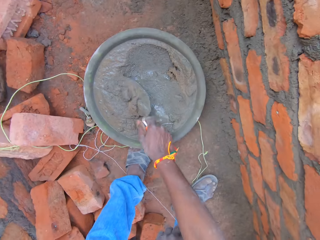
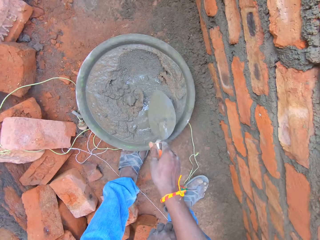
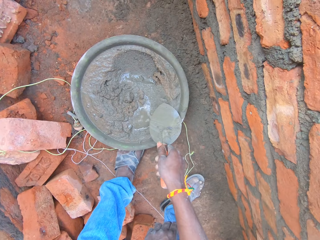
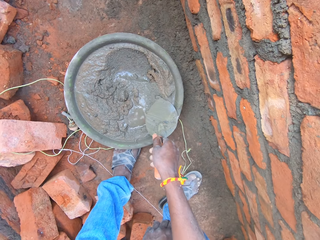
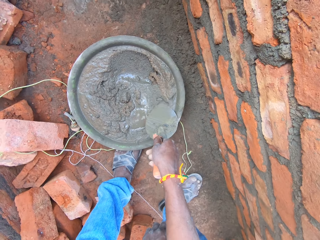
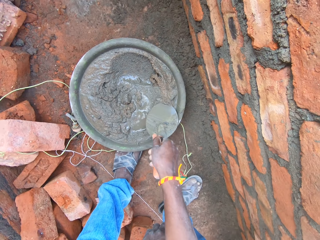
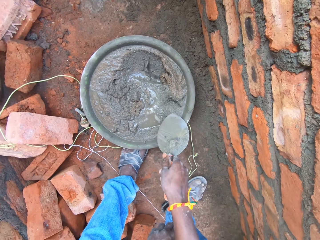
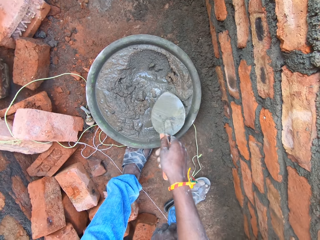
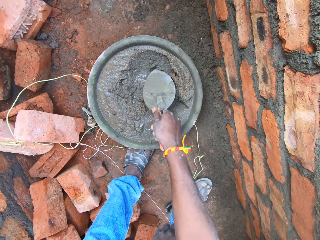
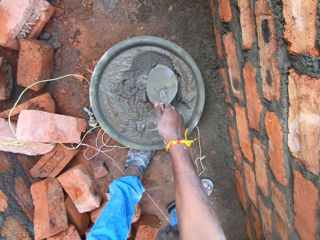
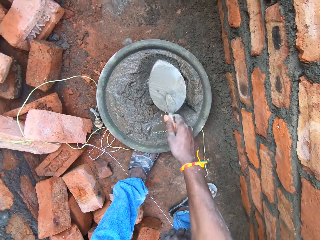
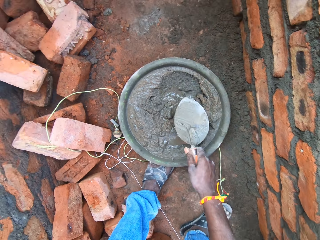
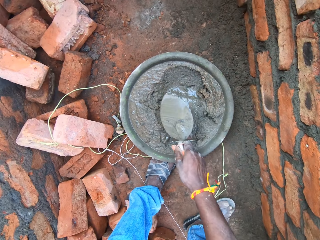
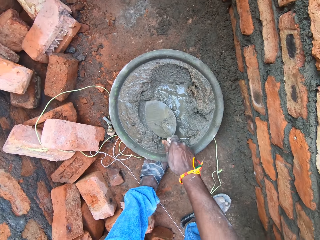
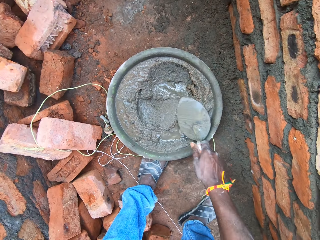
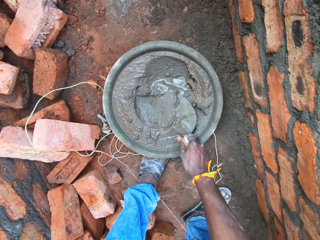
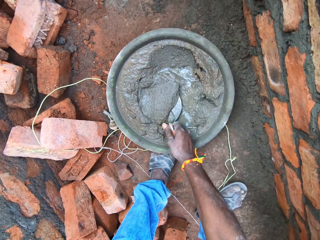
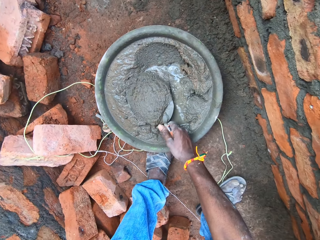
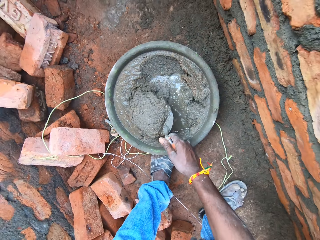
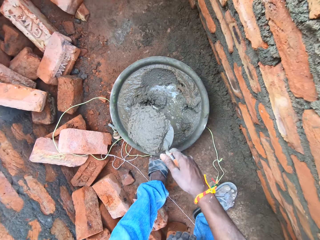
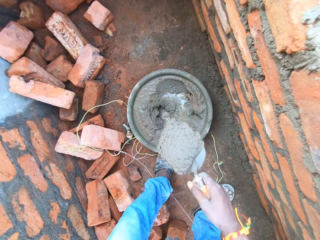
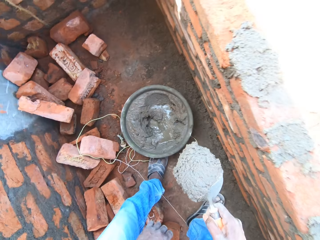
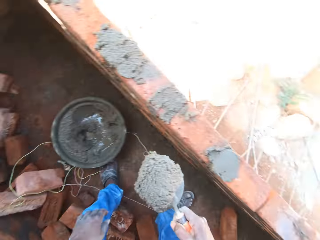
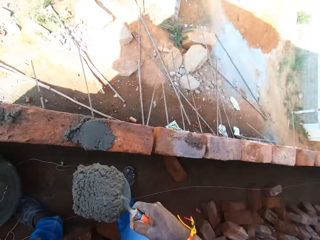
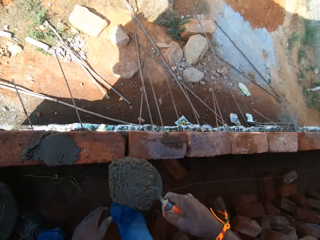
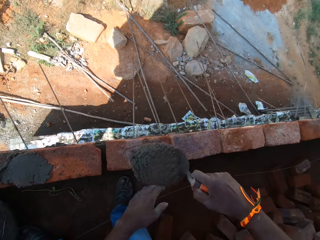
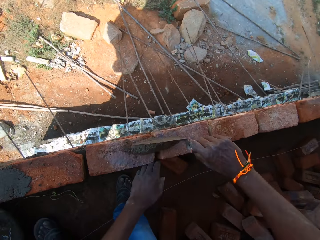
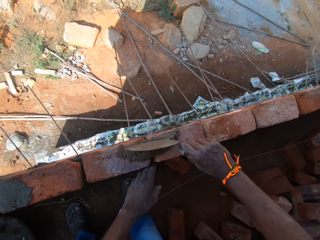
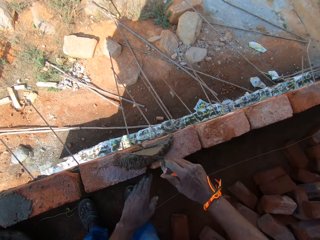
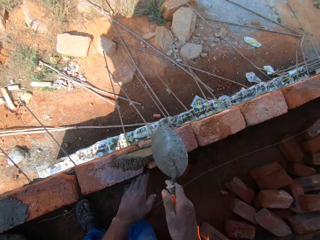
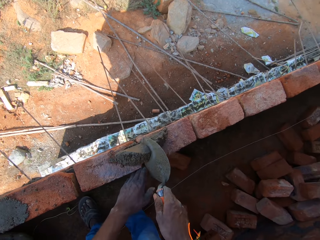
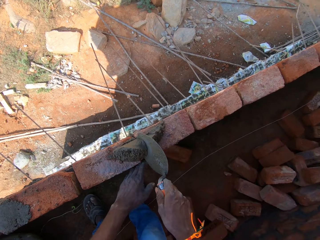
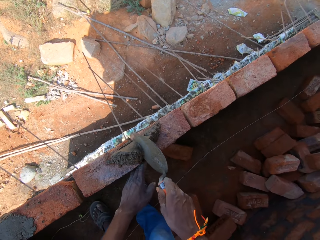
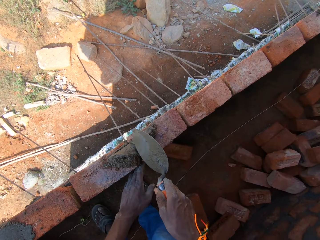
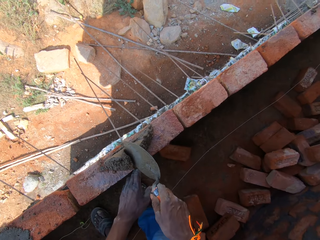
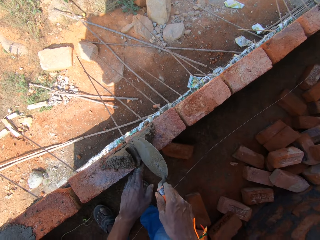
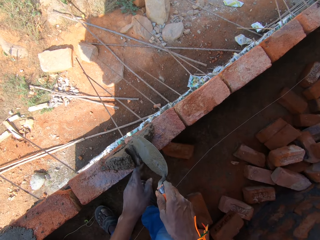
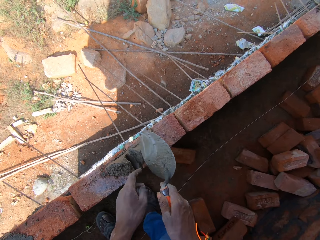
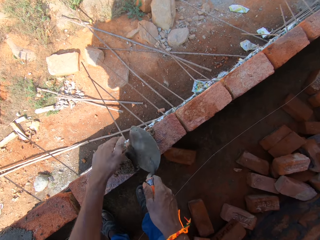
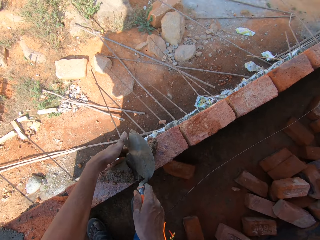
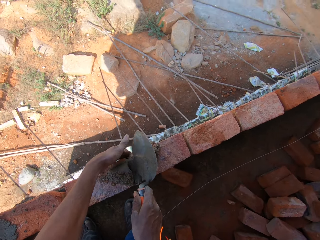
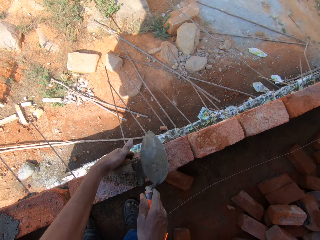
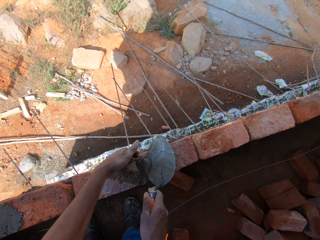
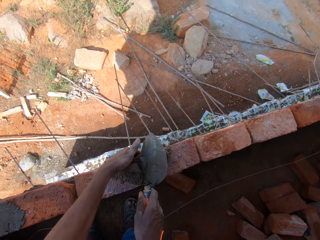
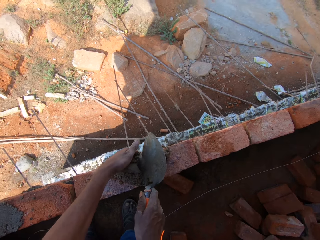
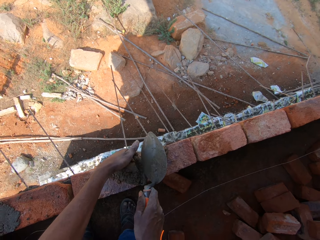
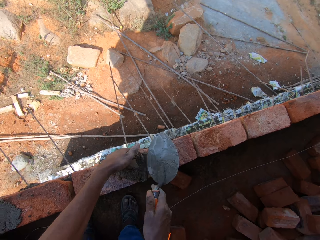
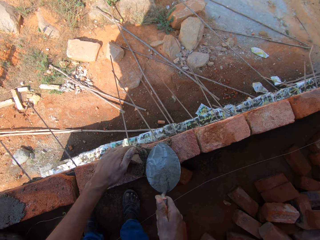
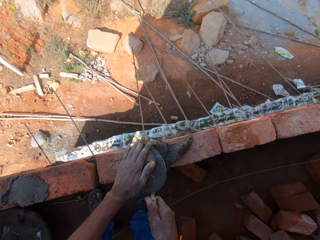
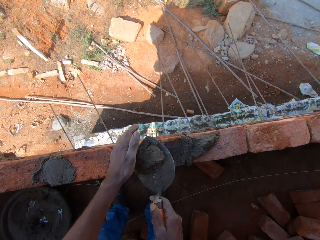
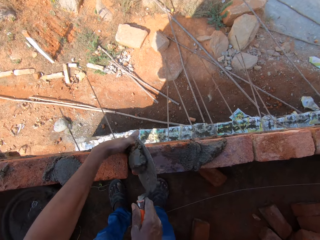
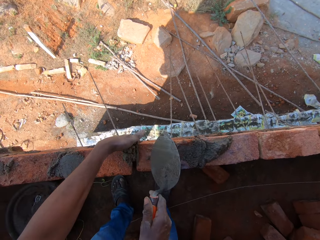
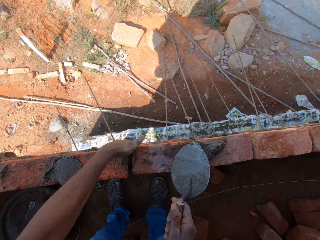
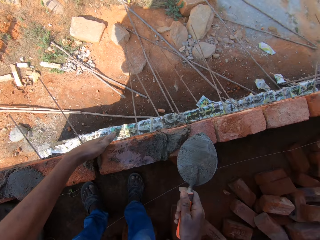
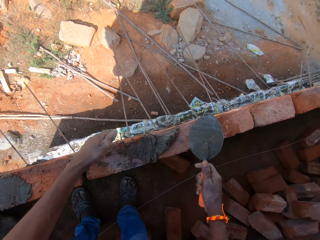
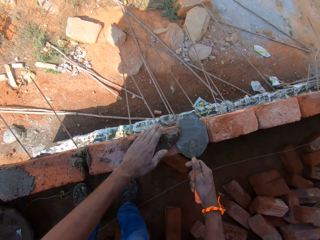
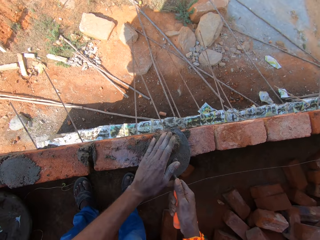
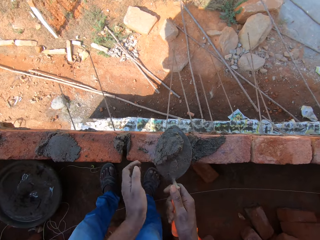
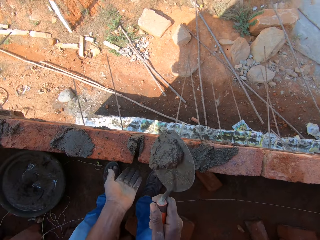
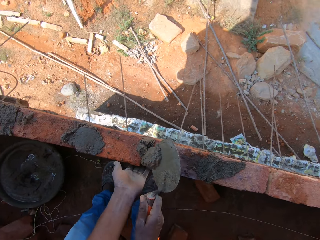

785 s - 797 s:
The camera wearer collects the mixture of cement from the basin with the spoon with his right hand. He removes a stone from the mixture with the spoon with his right hand. He collects the mixture of cement with the spoon with his right hand. He puts cement on the wall brick with the spoon with his right hand. He spreads cement on the bricks with the spoon with his right hand.

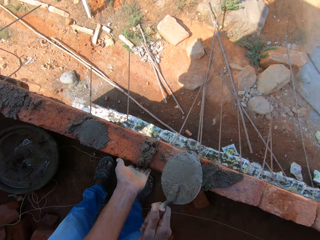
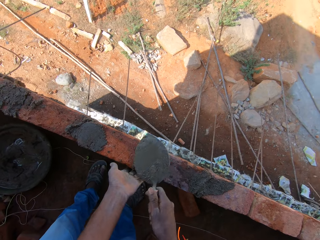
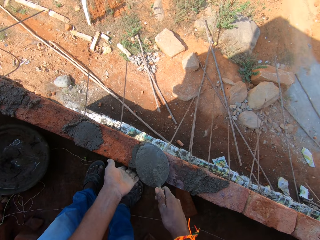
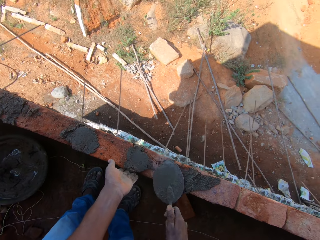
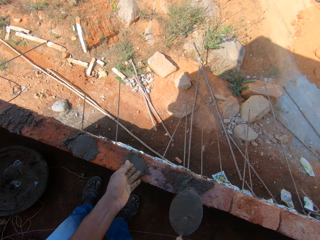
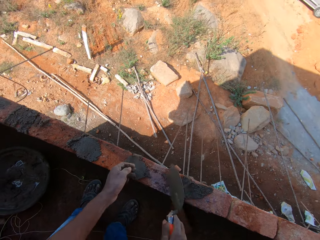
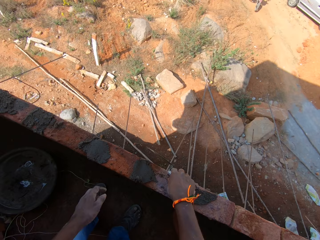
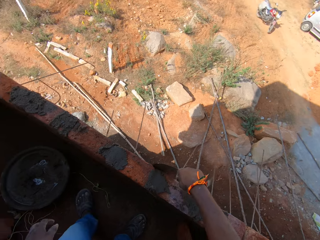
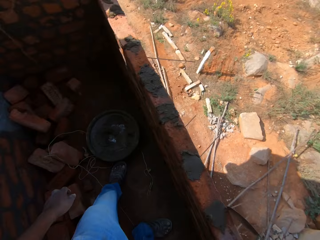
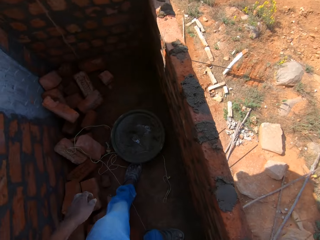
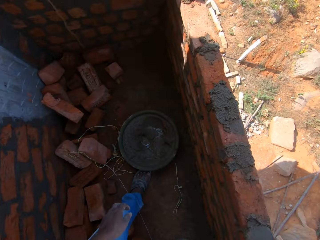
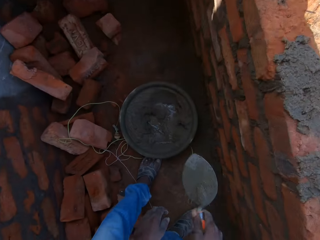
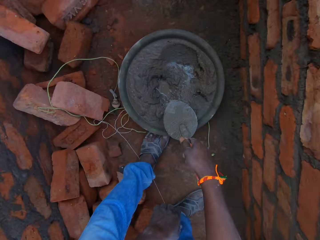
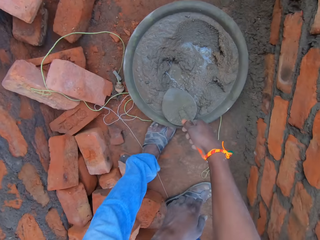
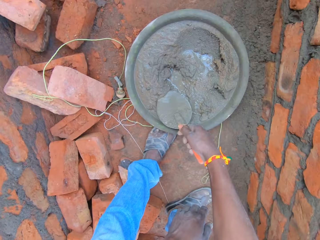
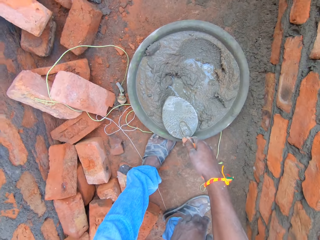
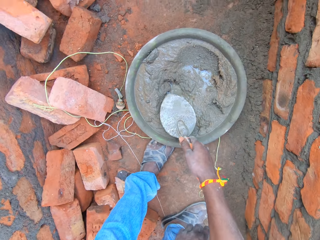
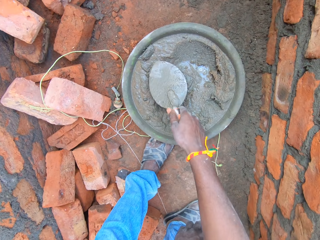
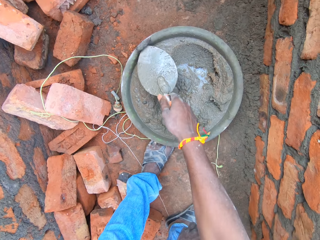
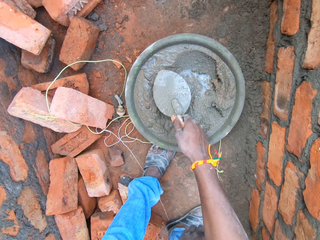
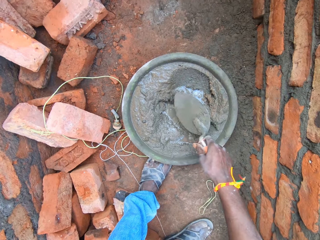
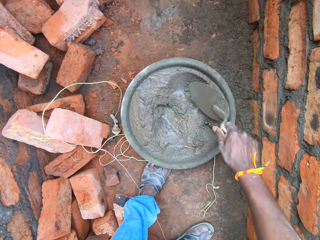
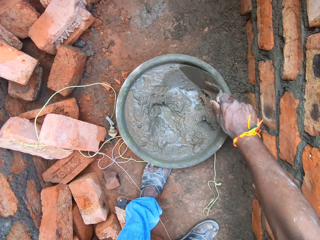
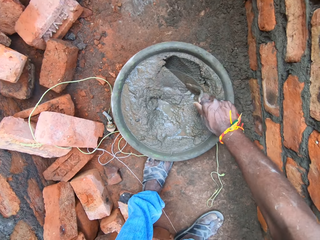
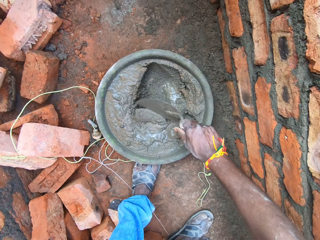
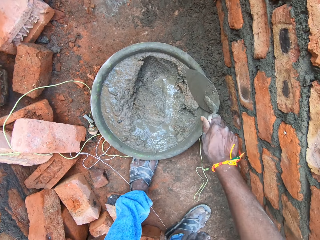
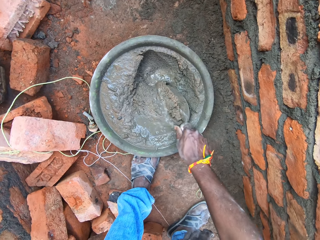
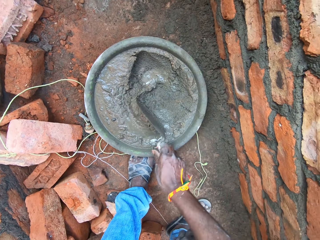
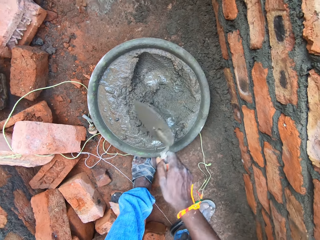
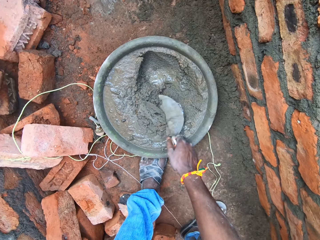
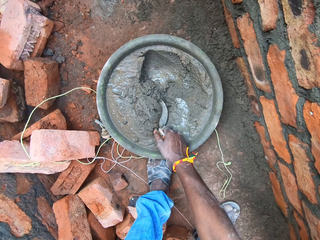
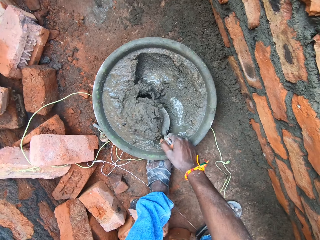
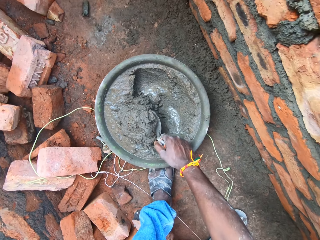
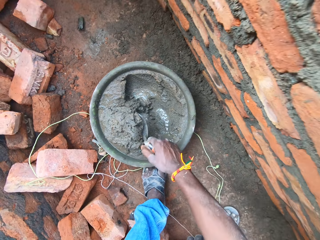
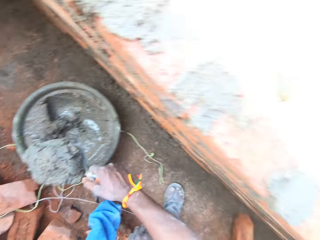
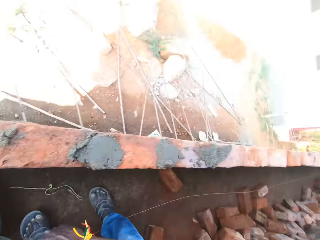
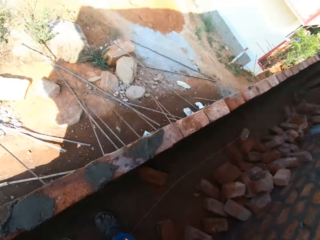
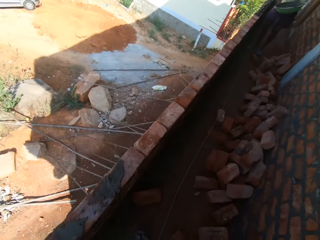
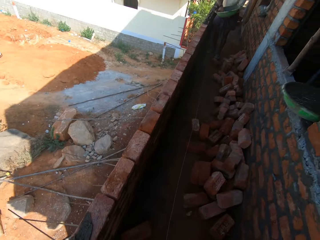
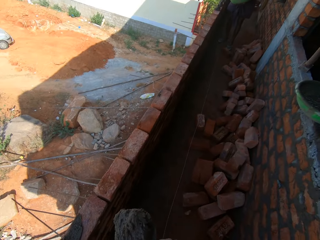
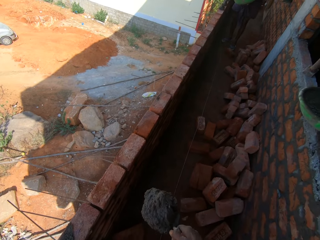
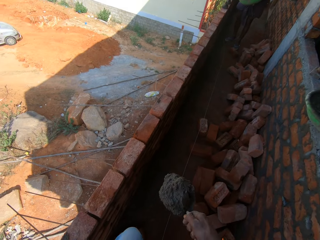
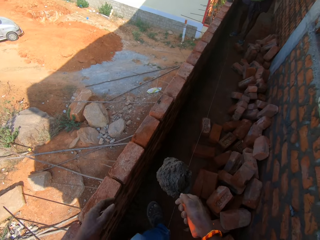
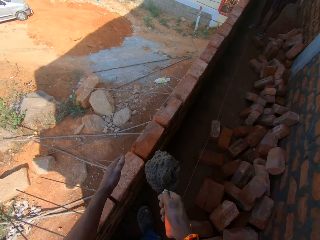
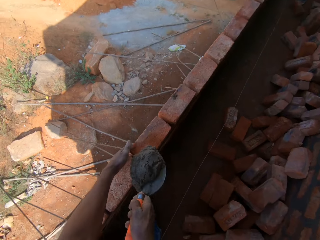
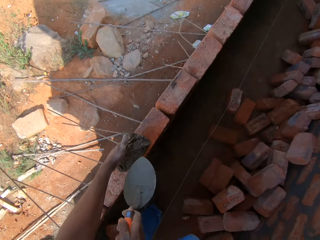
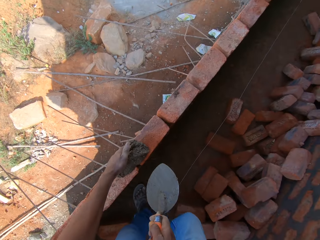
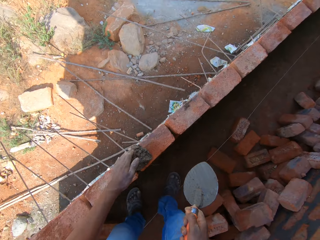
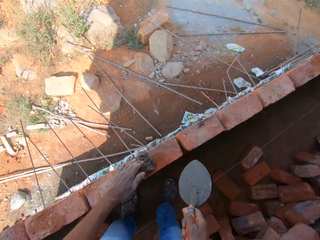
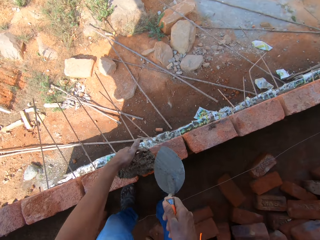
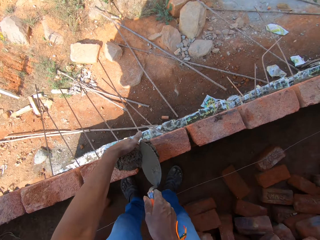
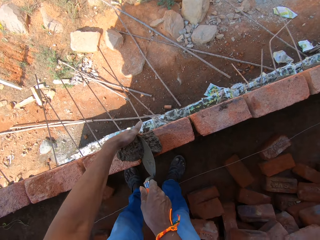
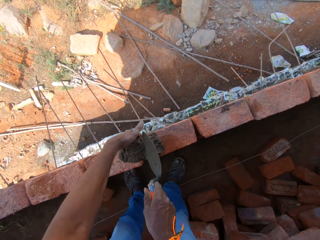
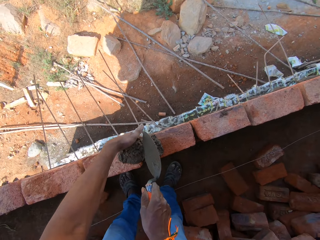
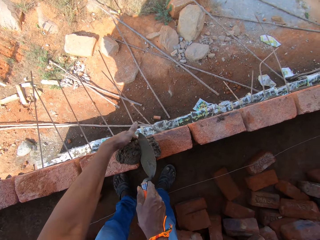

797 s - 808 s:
The camera wearer removes a stone from the mixture with the spoon with his right hand. He stirs the cement with the spoon or trowel. He collects the mixture of cement with the spoon with his right hand. He puts cement on the wall brick with the spoon with his right hand.
